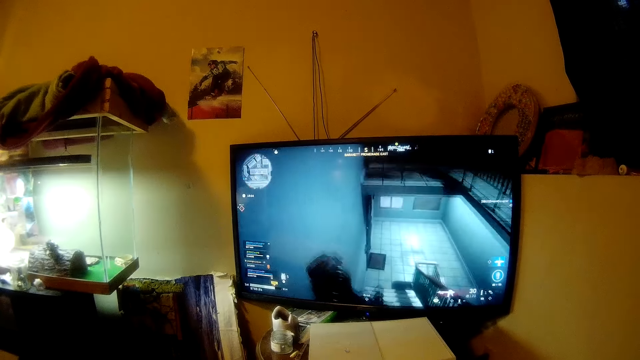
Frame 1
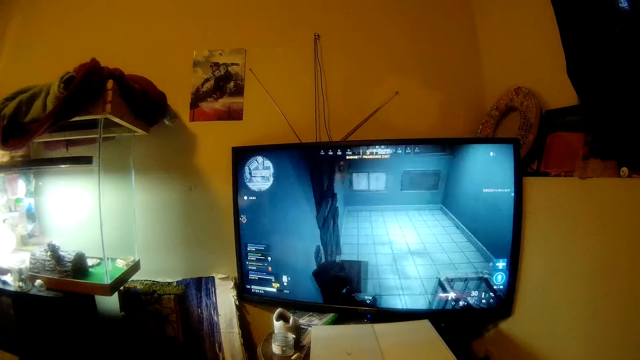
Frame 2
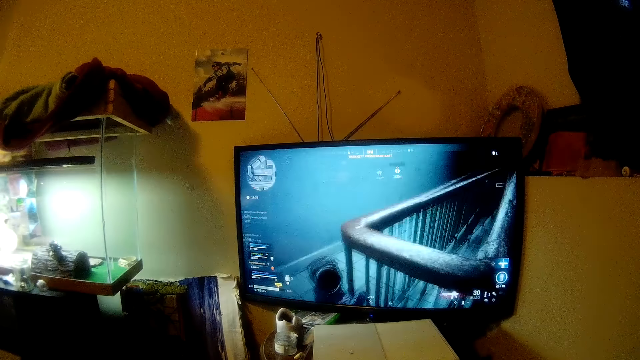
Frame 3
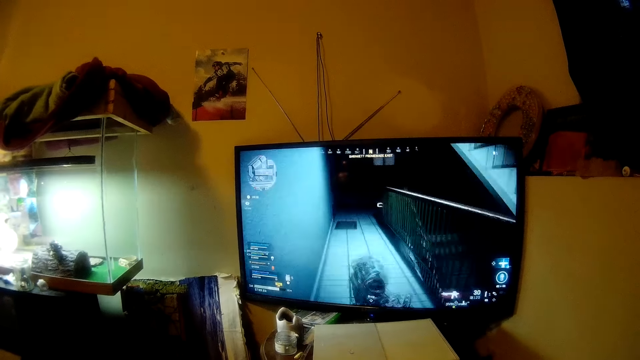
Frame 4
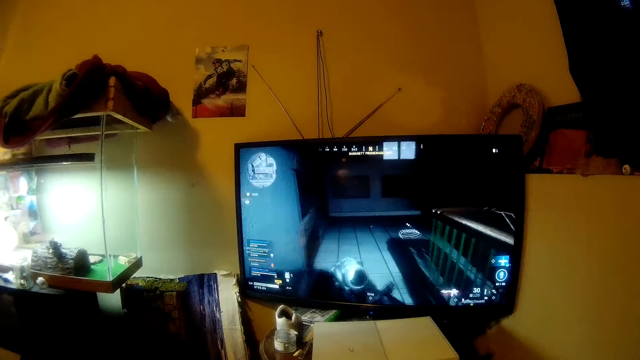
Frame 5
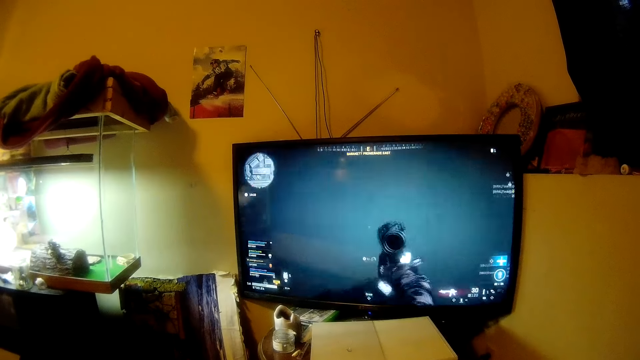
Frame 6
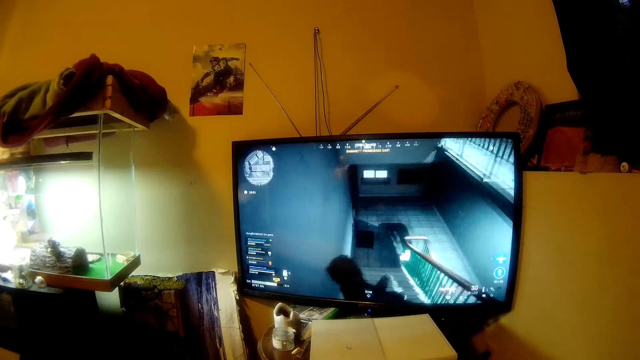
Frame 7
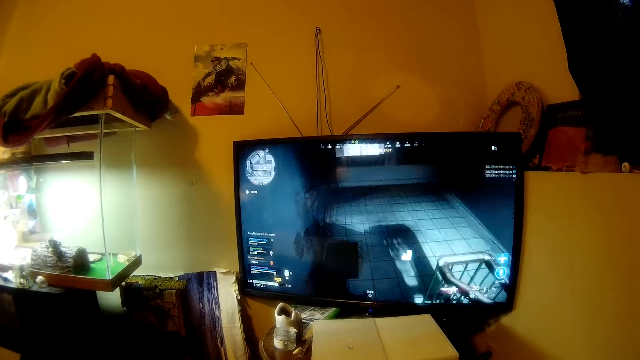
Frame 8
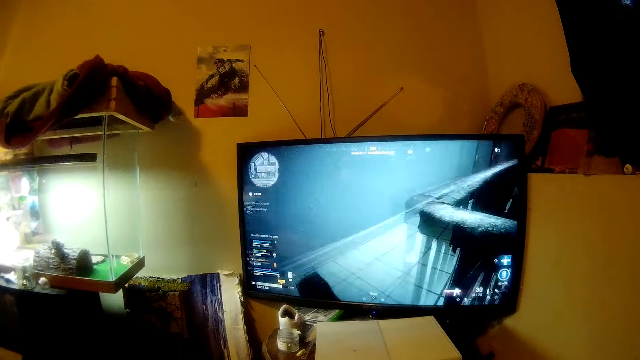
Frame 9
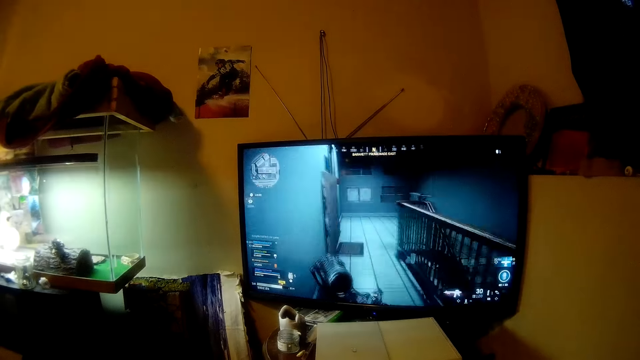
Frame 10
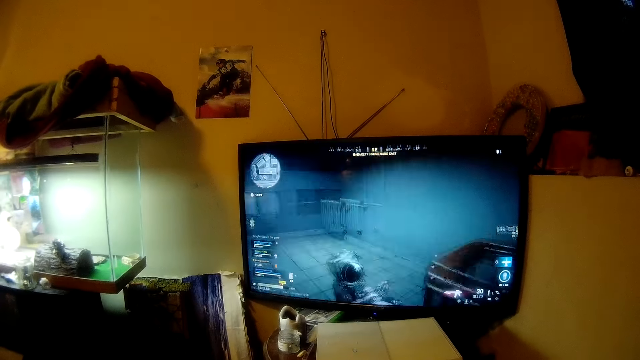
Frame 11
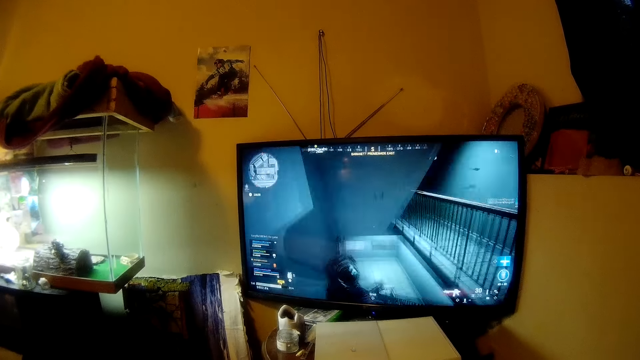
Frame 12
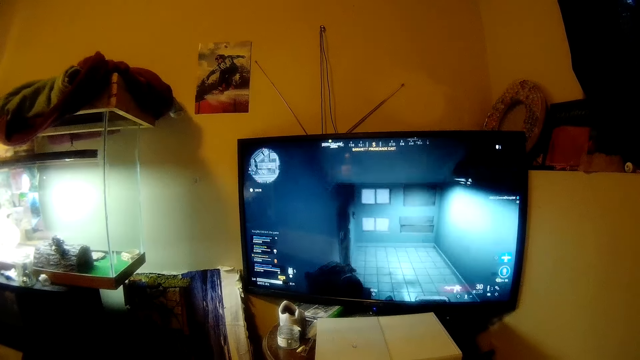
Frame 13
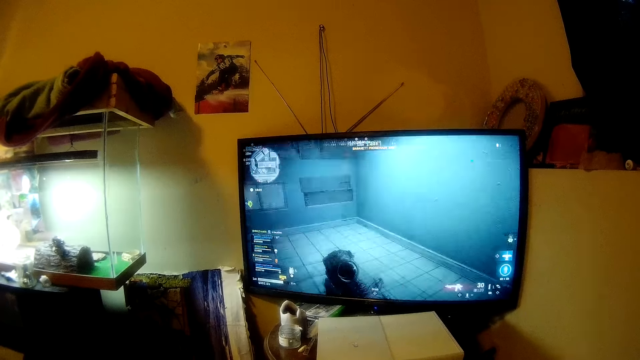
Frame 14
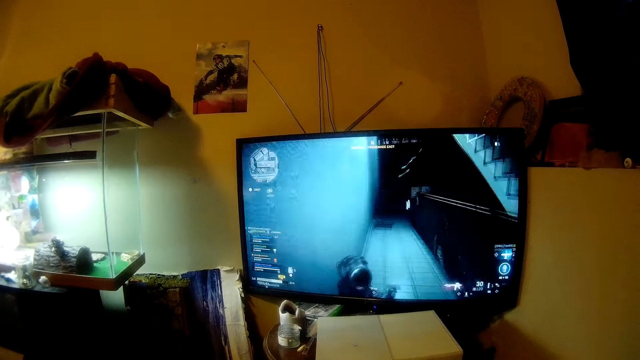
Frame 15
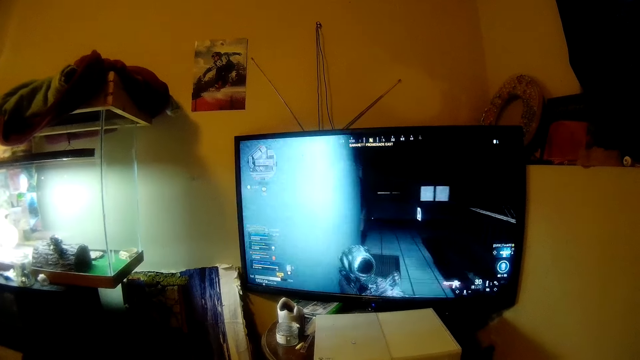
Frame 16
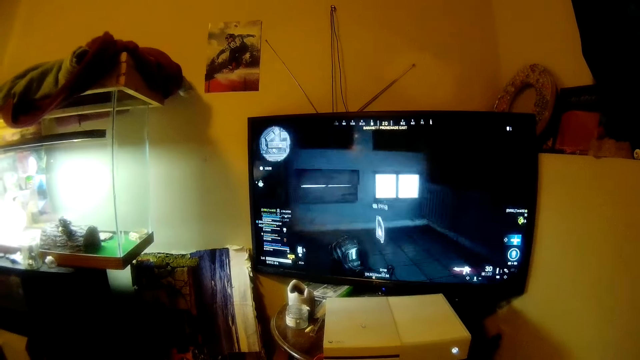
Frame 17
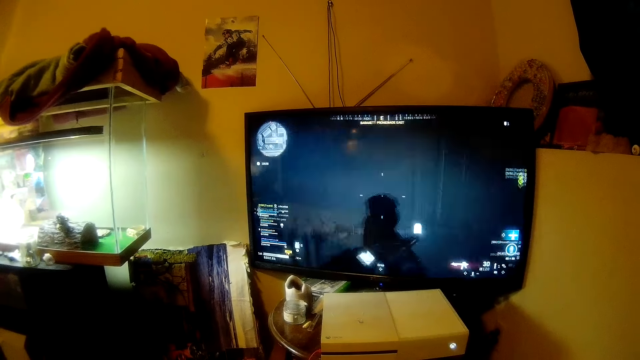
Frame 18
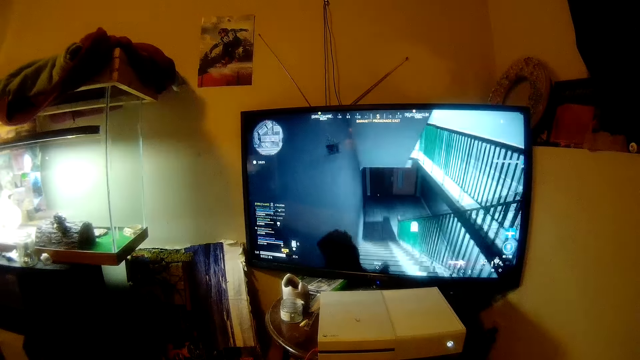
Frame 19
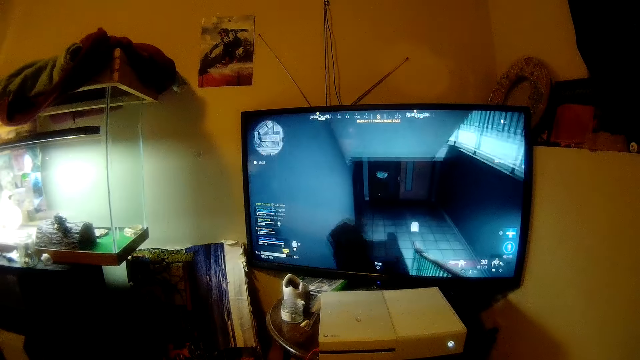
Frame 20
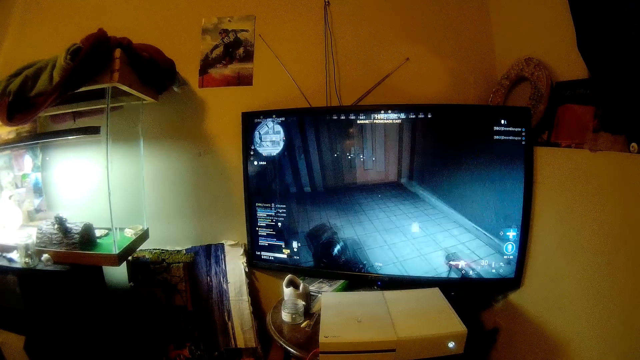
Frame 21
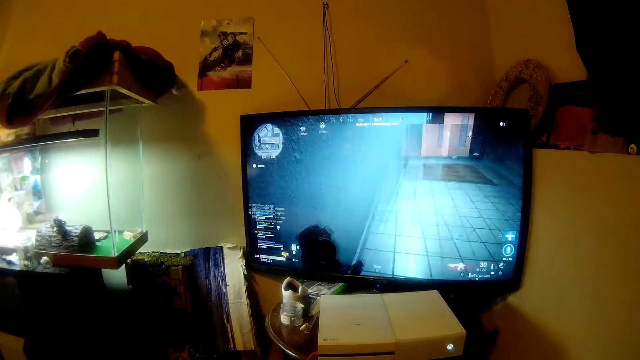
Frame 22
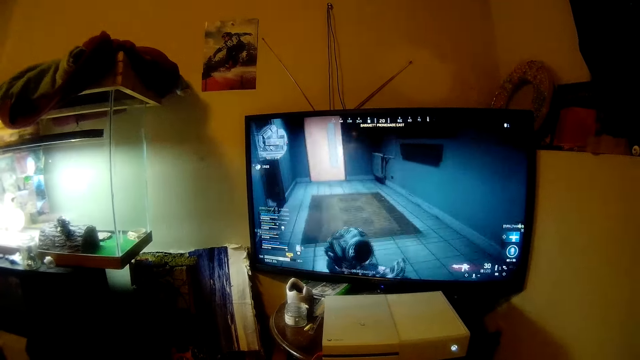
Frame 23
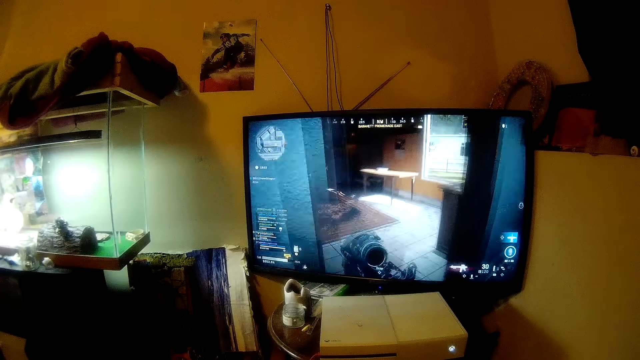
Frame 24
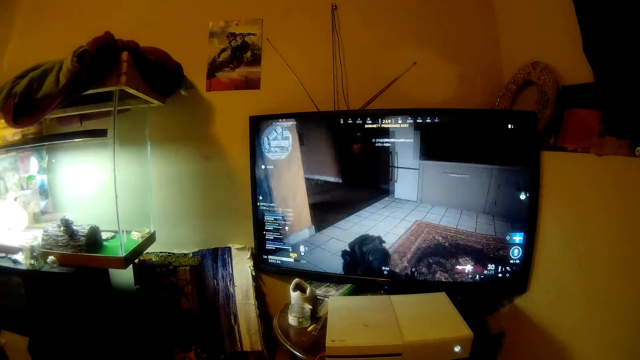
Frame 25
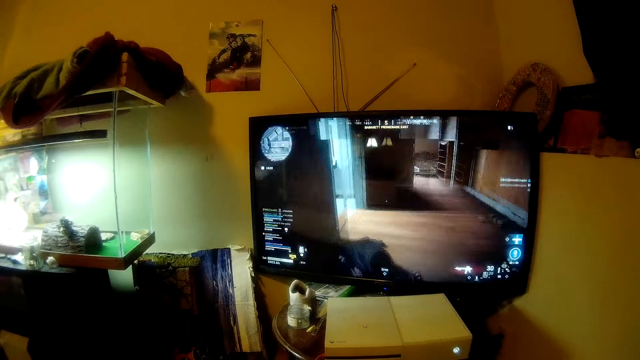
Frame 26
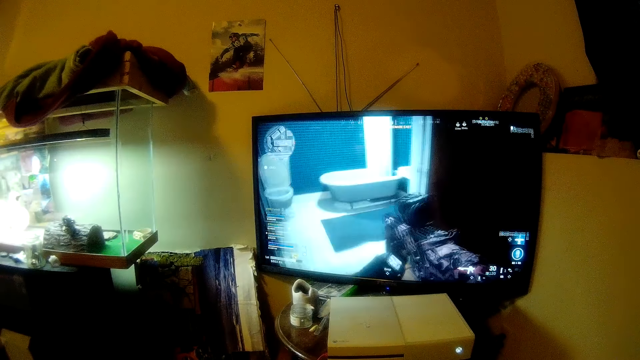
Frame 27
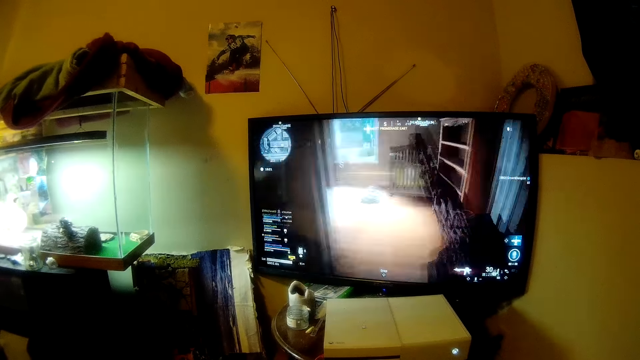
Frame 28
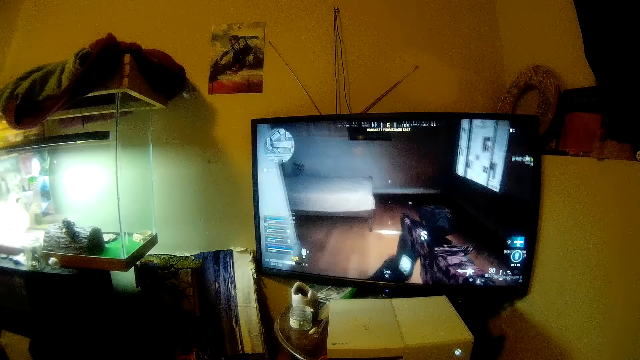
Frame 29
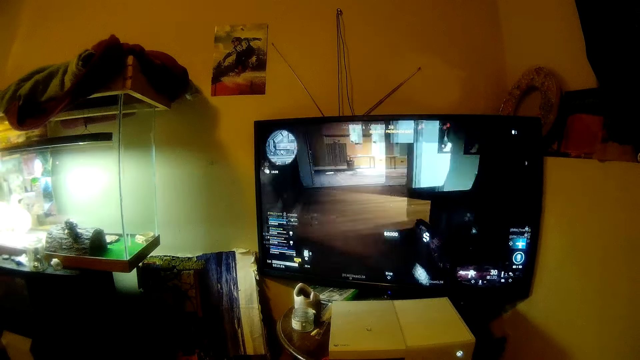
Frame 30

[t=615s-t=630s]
The camera wearer plays a video game. He moves his head. He plays a video game.

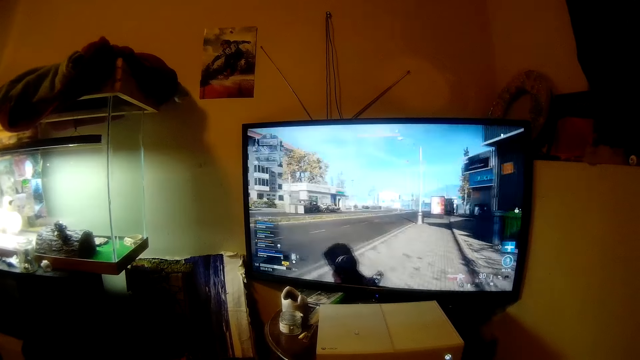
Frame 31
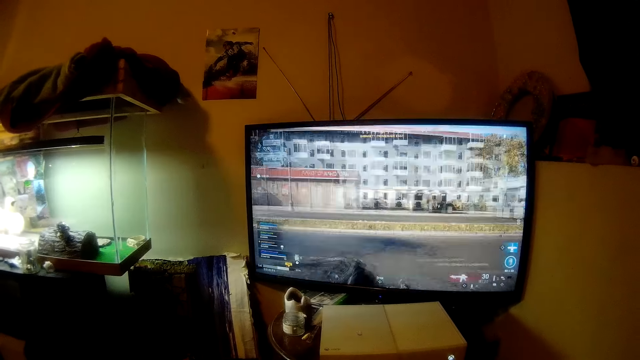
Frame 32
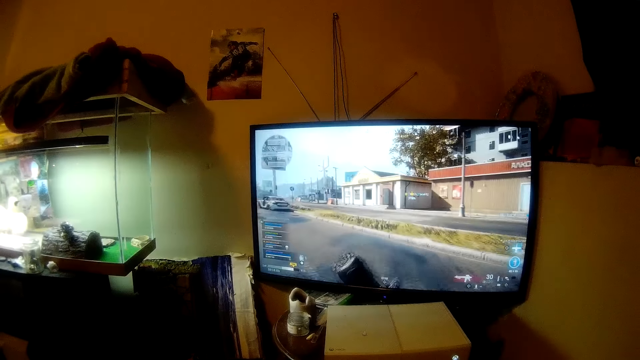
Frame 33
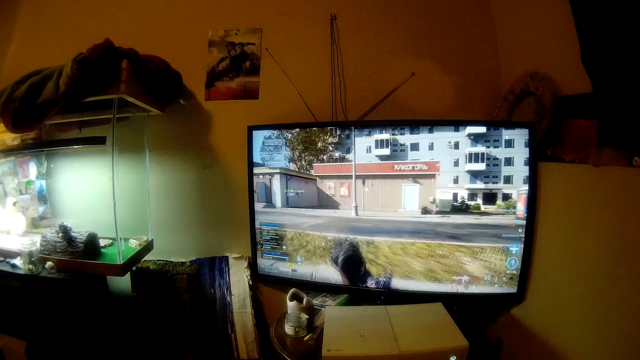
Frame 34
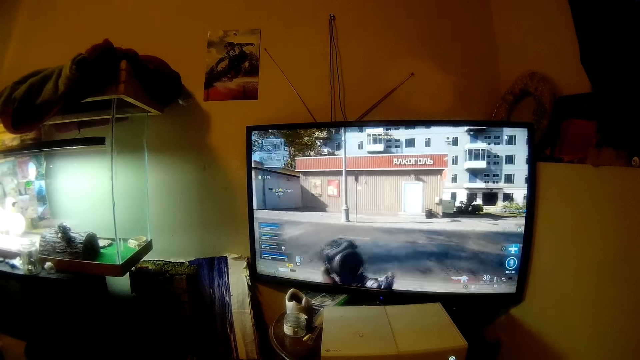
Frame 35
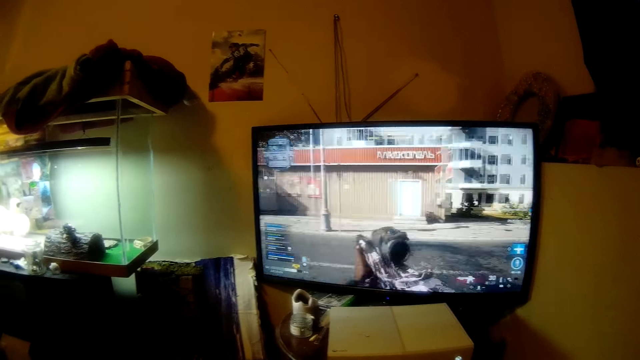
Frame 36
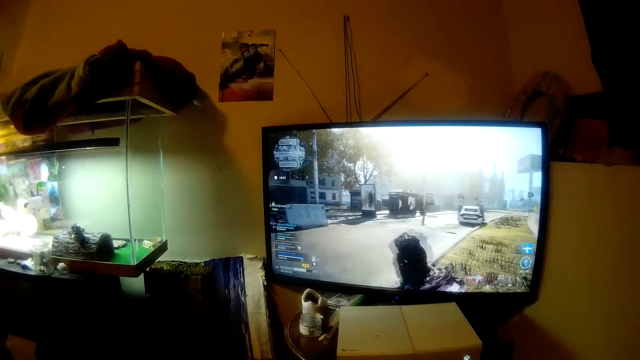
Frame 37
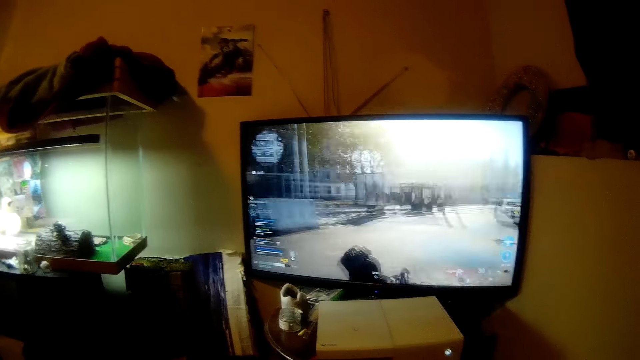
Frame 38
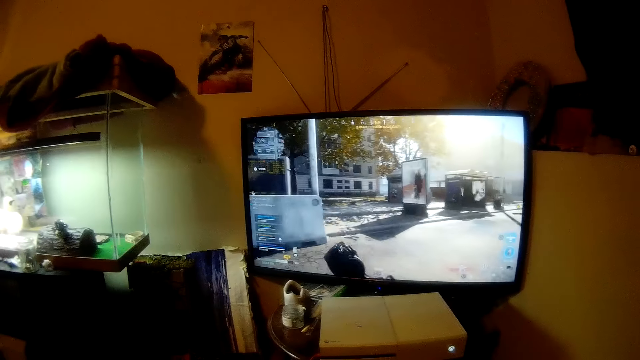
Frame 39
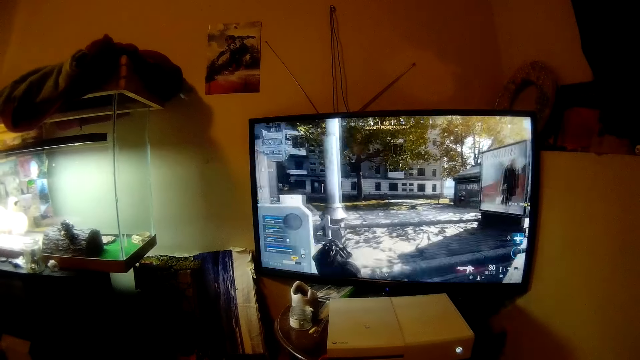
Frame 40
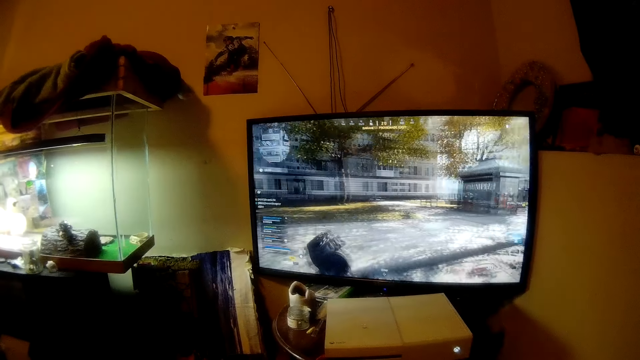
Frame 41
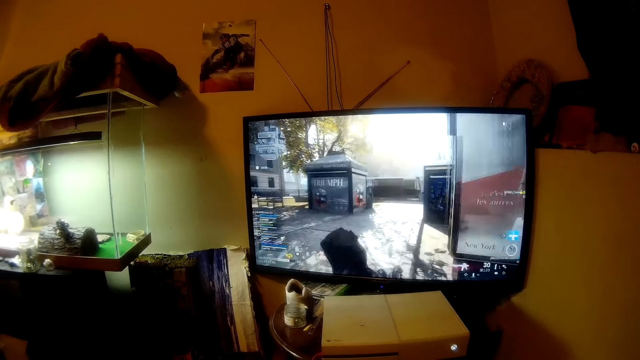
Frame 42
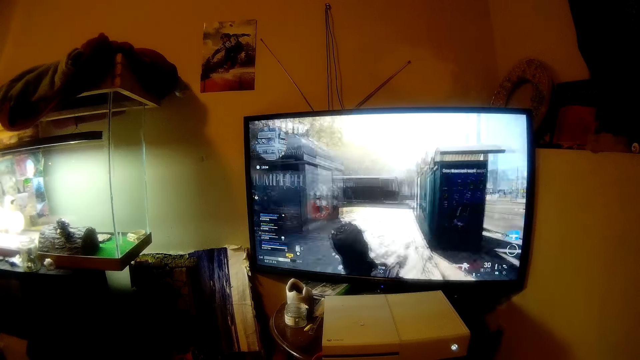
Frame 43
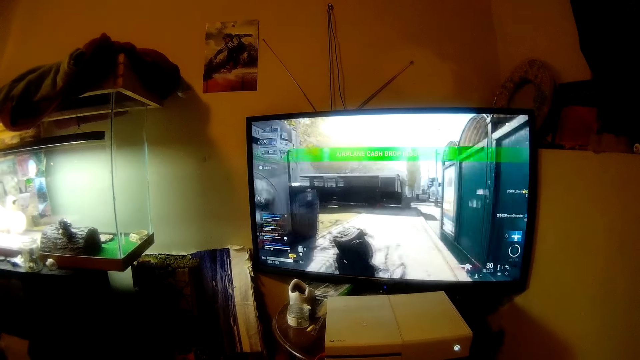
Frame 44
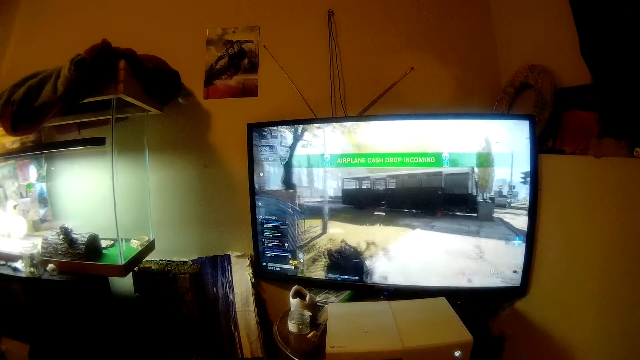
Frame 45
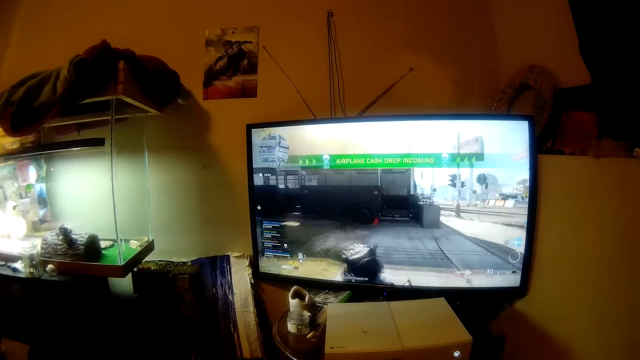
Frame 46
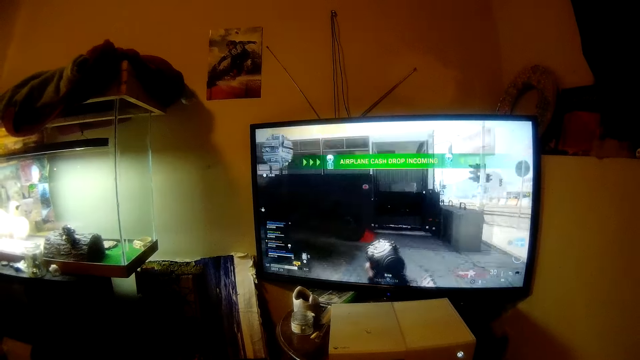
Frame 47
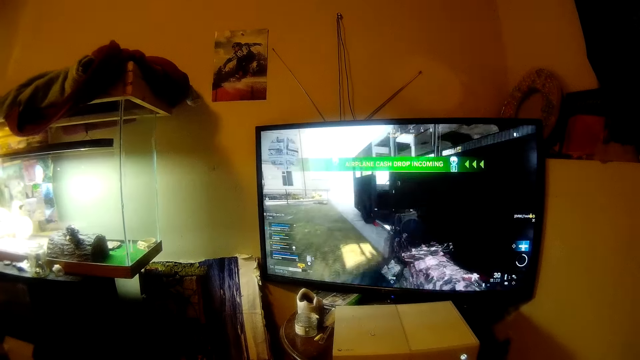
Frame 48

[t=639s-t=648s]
The camera wearer moves his head. He plays a video game.
